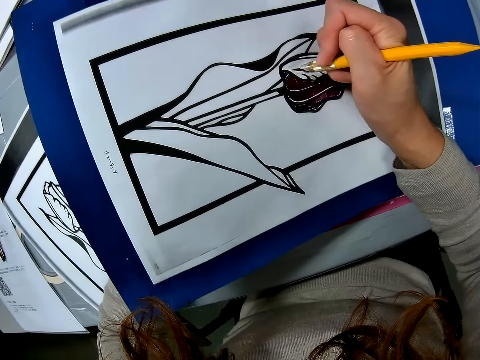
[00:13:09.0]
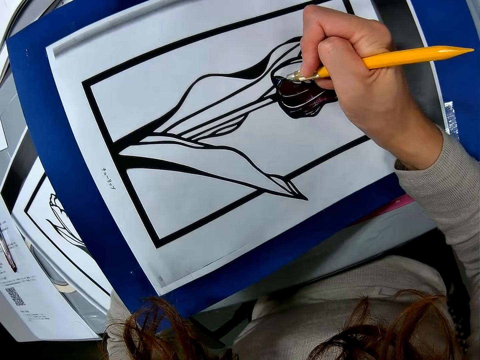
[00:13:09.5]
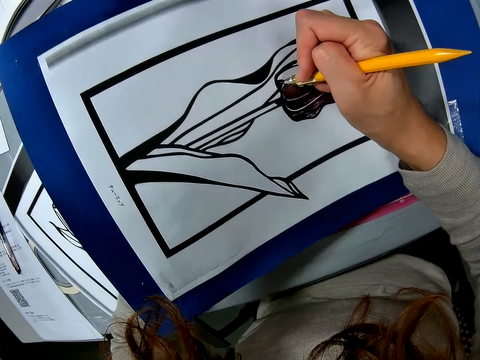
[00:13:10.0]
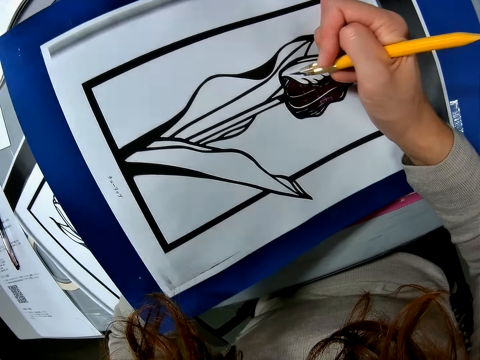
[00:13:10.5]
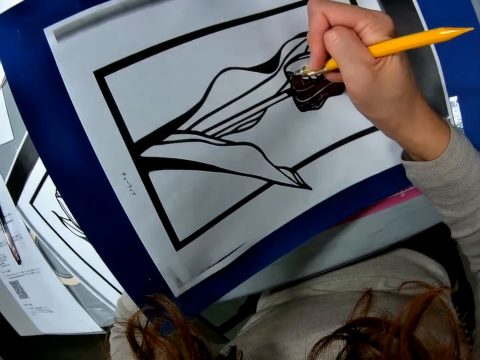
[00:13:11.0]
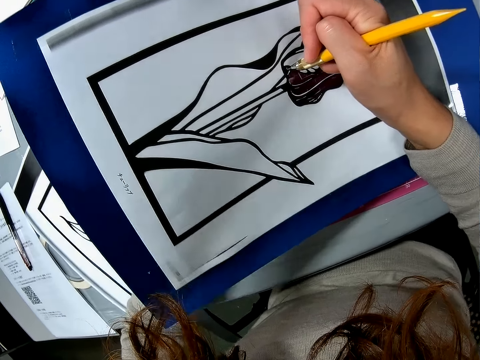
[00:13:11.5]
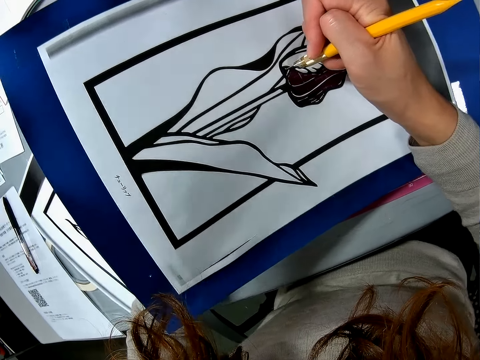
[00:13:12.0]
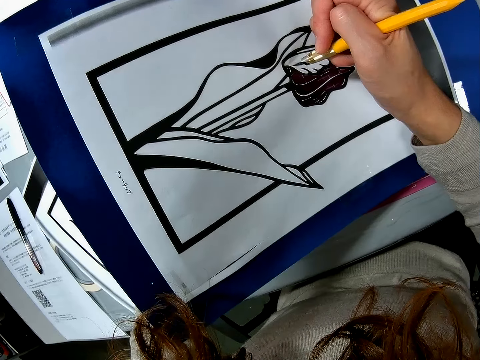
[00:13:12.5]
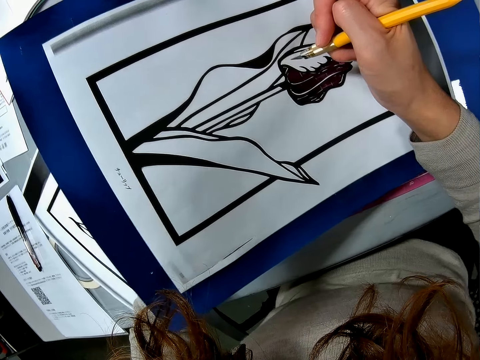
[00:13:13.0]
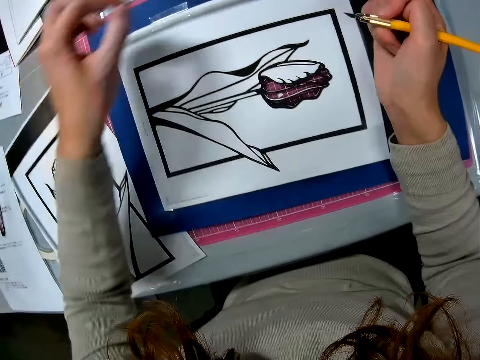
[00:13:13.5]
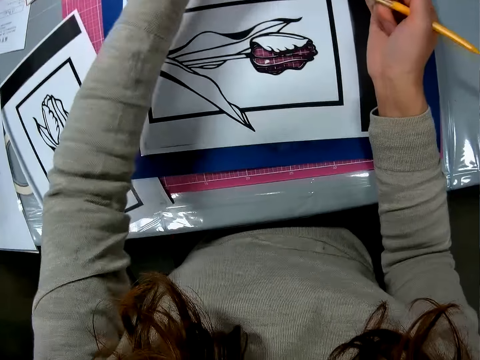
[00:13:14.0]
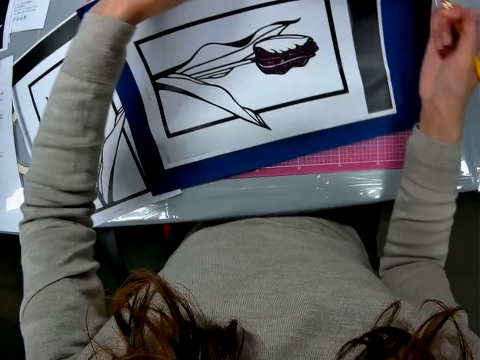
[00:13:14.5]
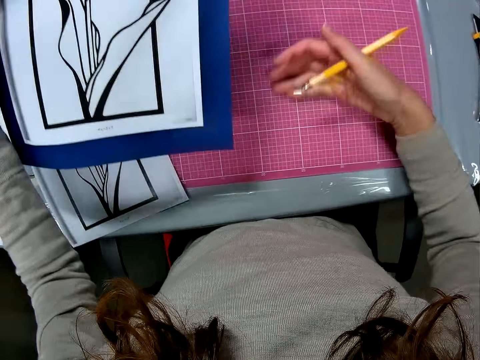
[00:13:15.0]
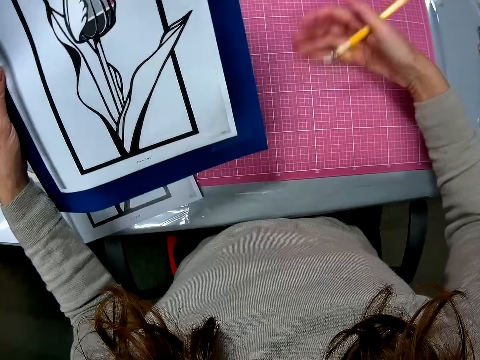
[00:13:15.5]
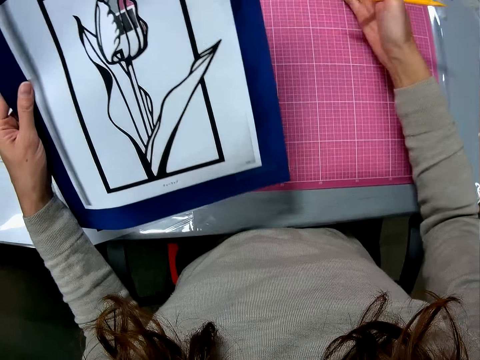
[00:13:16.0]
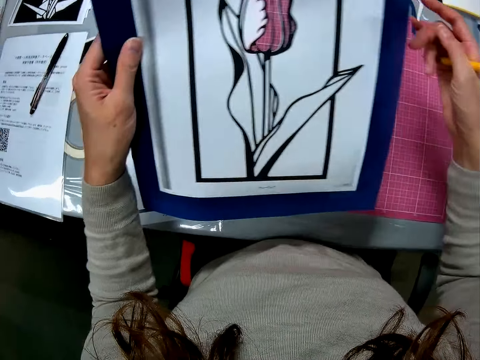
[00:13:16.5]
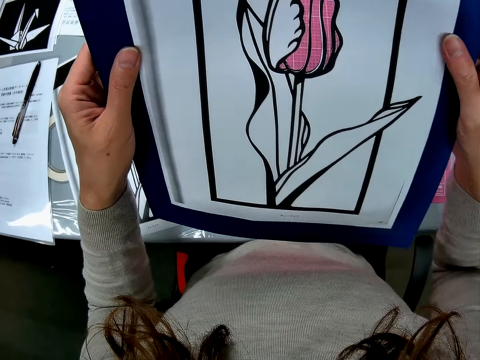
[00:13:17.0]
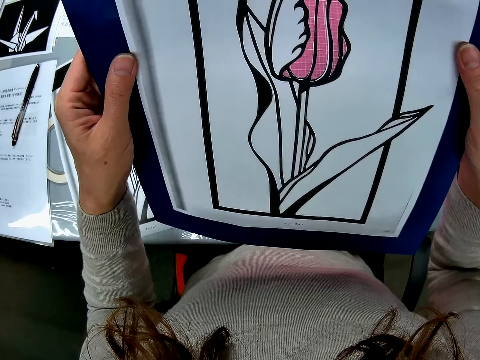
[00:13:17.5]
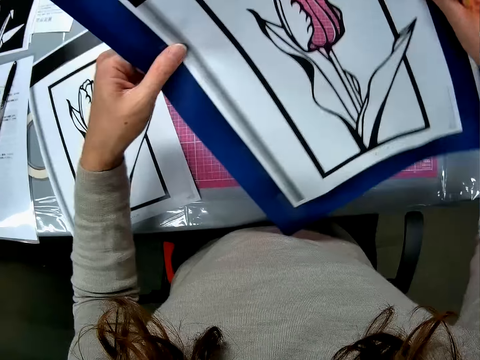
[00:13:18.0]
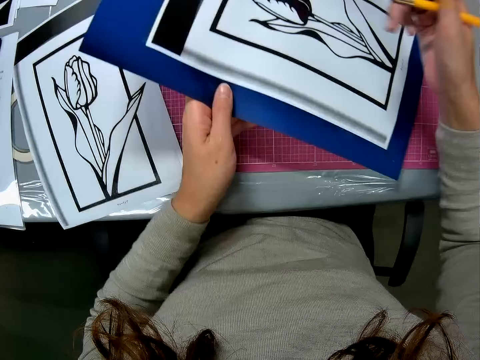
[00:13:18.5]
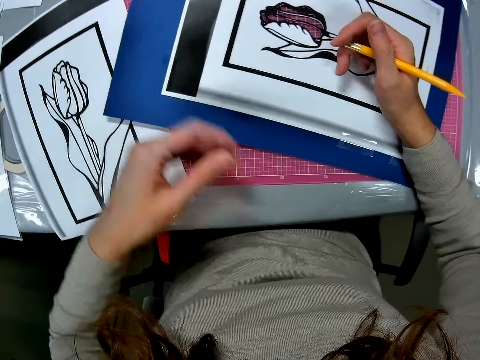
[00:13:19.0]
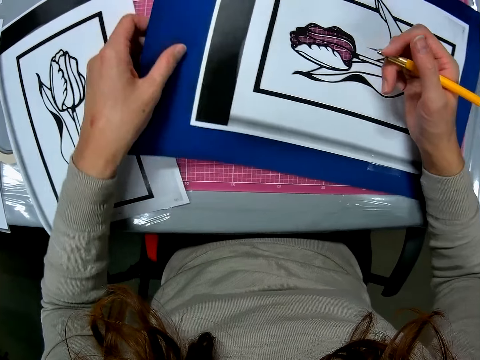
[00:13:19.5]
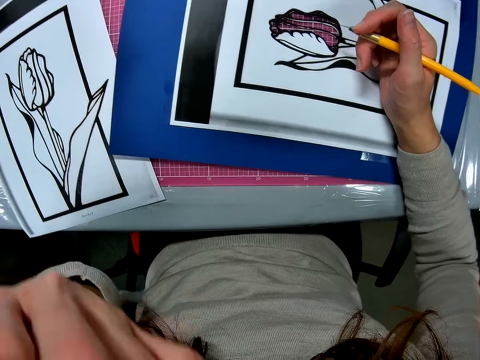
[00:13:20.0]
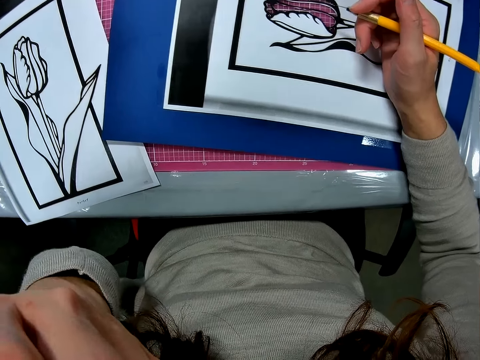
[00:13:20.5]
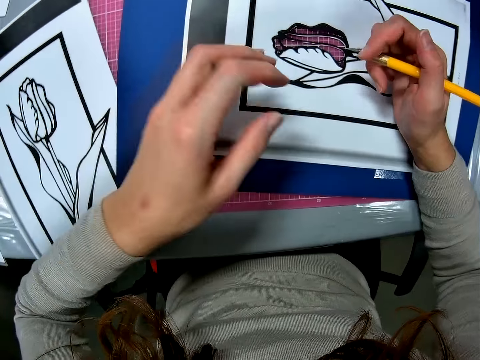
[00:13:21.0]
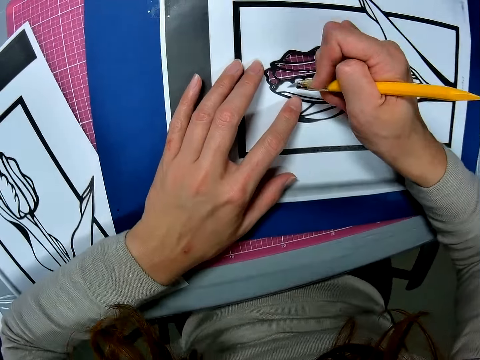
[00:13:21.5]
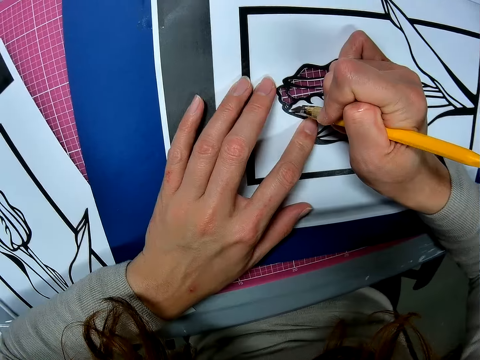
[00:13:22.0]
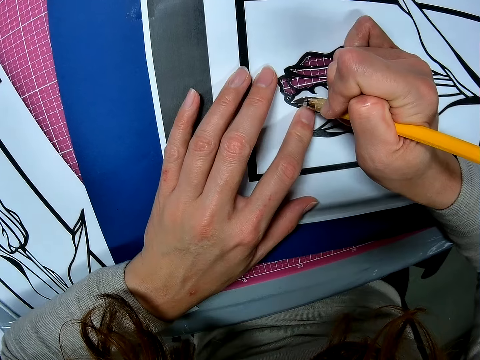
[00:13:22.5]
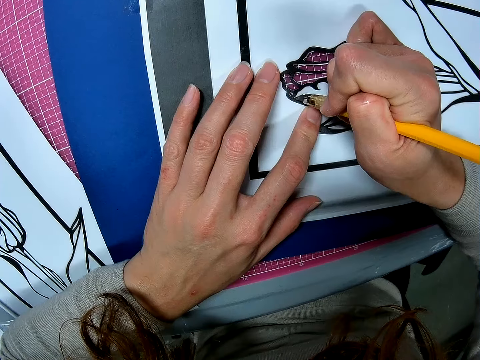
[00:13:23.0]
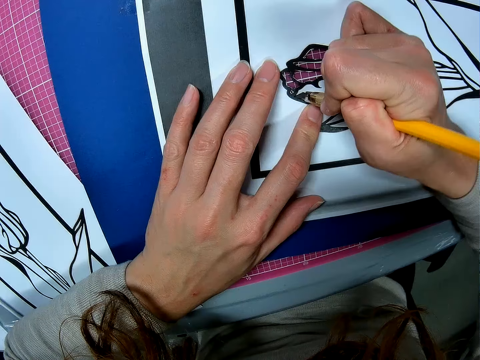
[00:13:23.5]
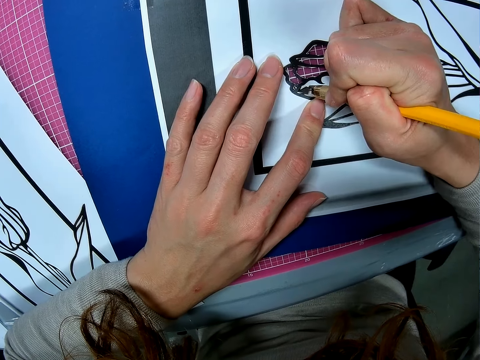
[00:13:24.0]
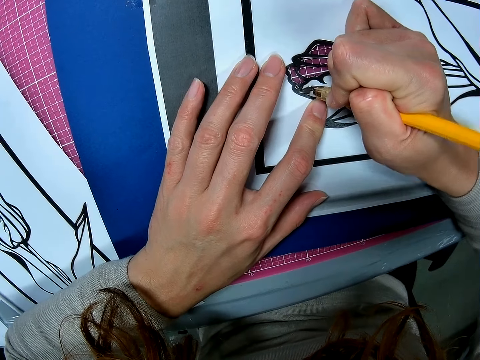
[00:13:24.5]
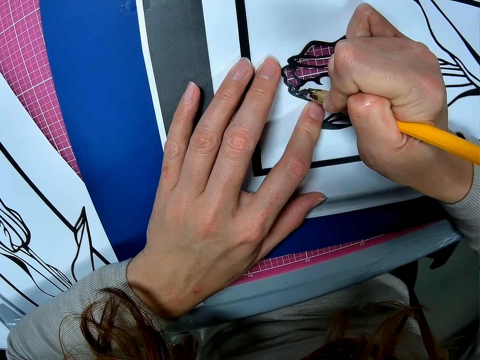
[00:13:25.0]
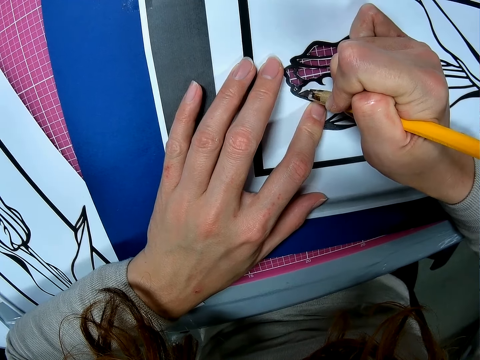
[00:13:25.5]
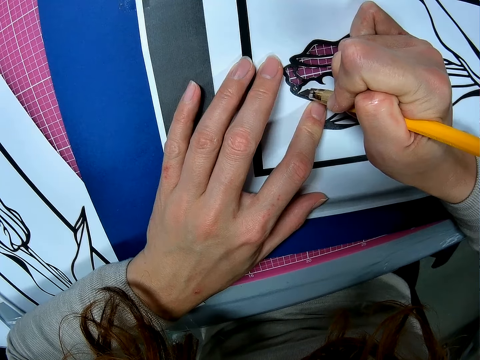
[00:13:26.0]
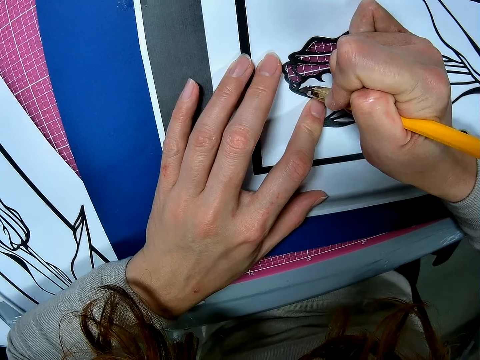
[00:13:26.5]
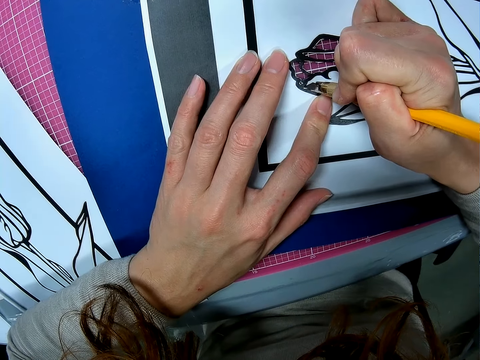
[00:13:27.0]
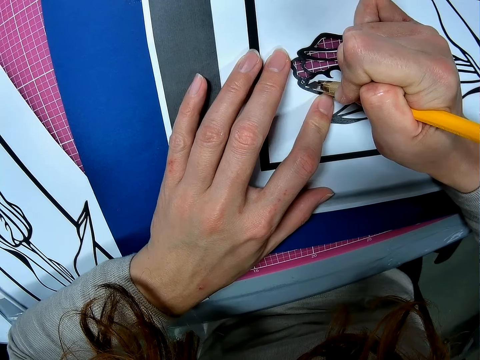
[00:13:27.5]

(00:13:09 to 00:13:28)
The camera wearer holds the paper and adjusts the paper on the table. She cleans the table with her hand. She turns the paper on the table, places the paper on the table, and touches her face. She cuts the drawing with a pen knife.

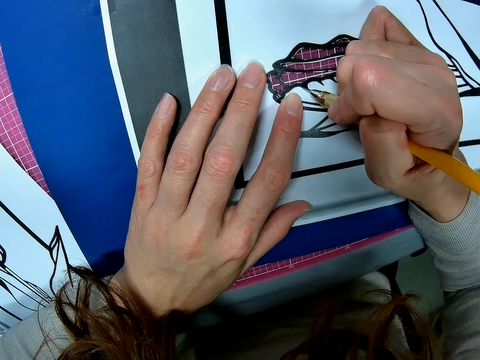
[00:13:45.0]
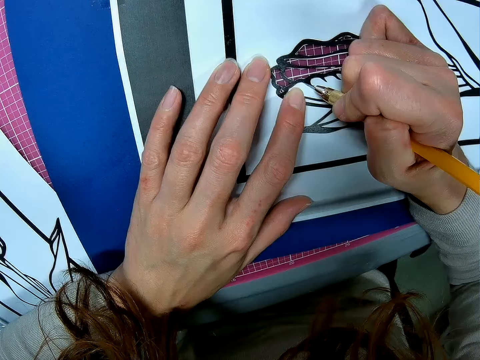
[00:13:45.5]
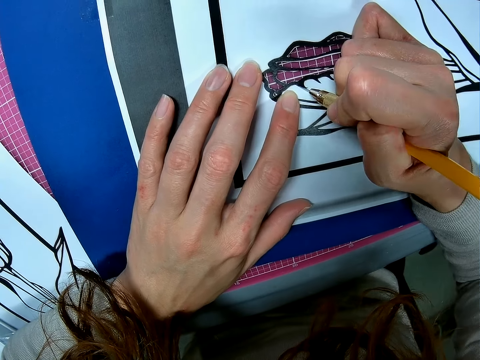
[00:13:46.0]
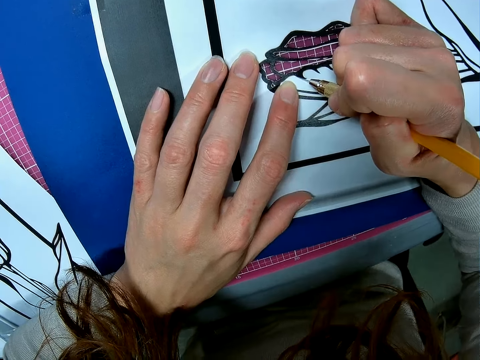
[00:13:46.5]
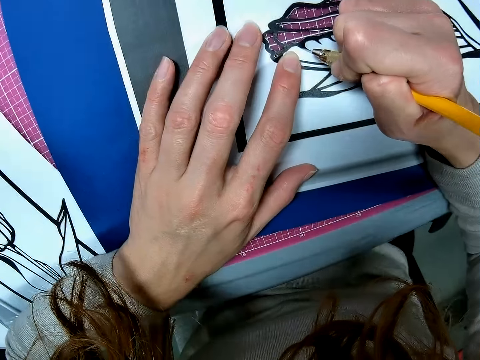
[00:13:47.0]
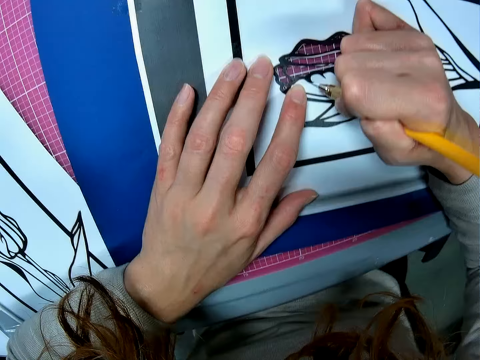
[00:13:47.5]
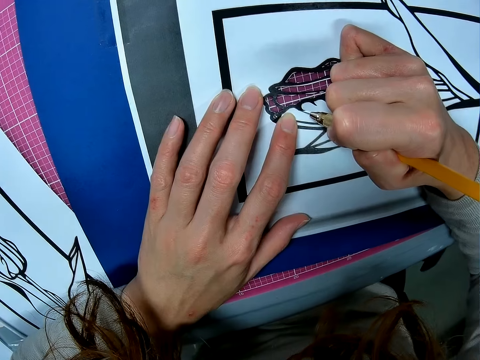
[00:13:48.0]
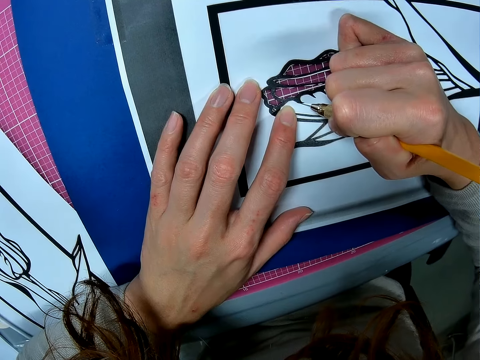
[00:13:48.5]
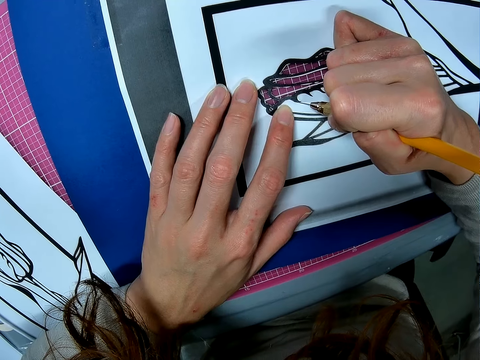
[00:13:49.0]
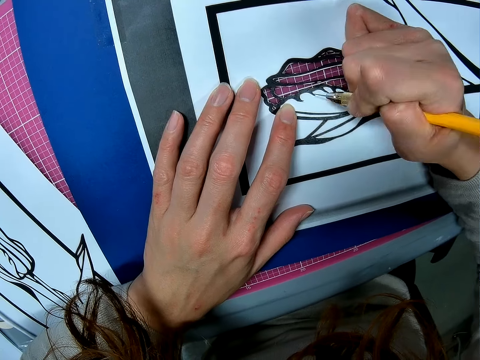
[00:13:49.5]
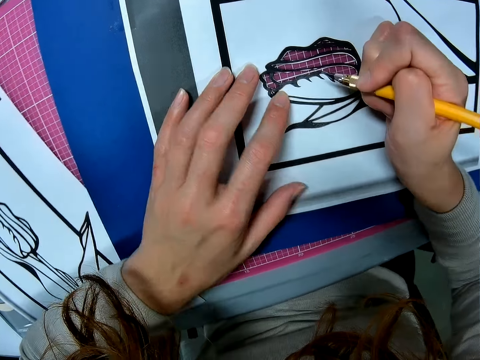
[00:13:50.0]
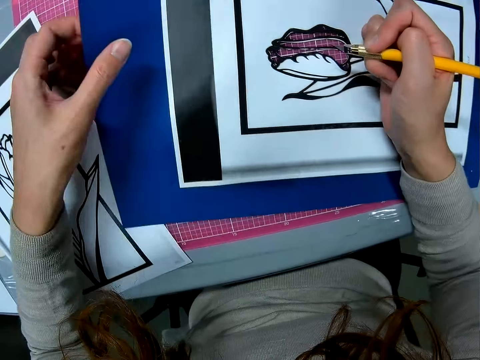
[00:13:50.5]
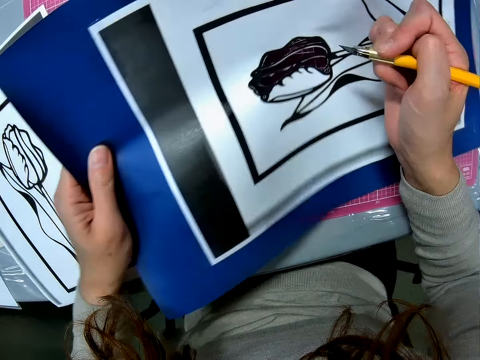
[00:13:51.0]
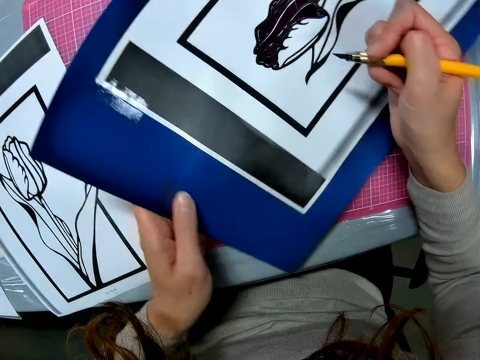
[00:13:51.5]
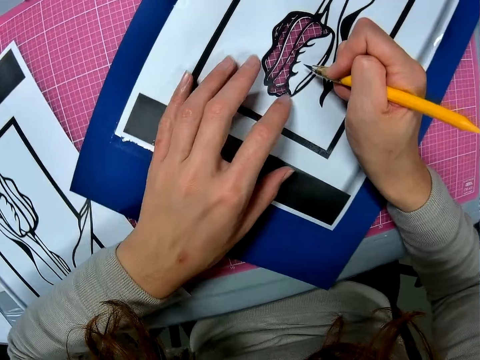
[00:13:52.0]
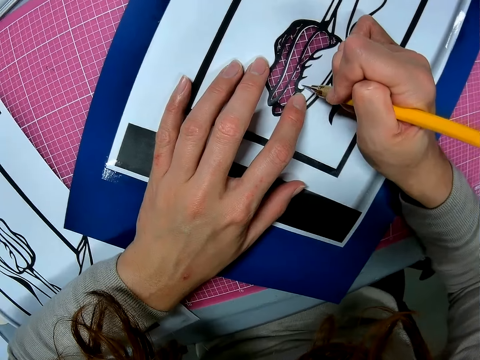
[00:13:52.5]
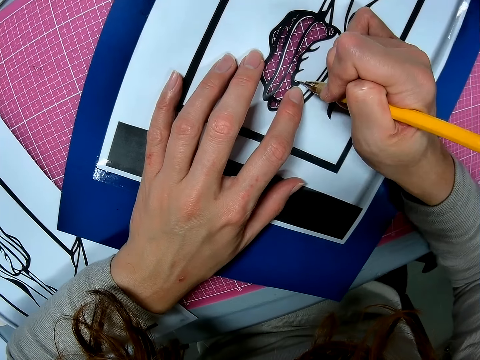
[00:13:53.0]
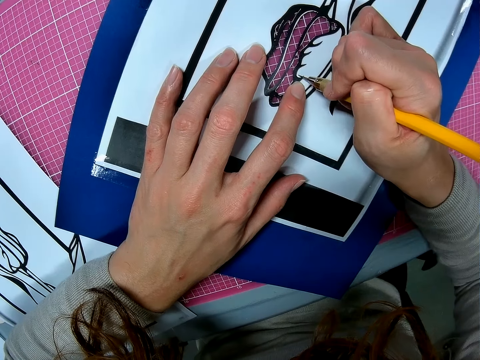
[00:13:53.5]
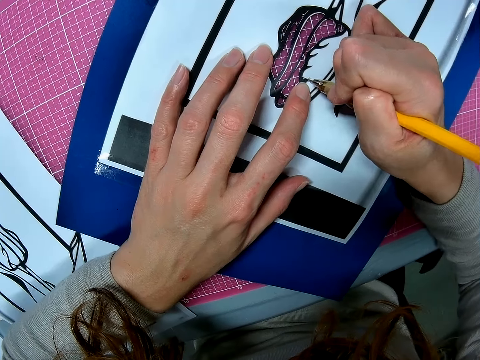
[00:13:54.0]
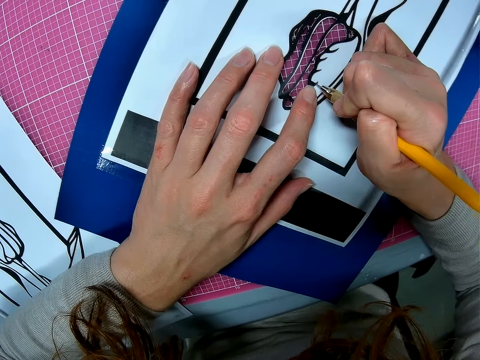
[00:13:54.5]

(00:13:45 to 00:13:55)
The camera wearer cuts the paper just beside the drawing. They lift the tweezers from the paper. They turn the paper, adjust the paper on the table, and place the paper on the table. They cut the paper just beside the drawing.
